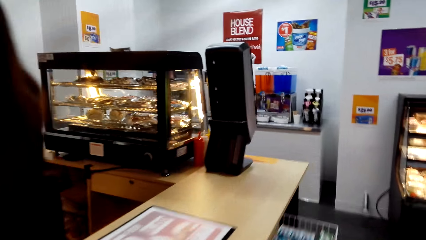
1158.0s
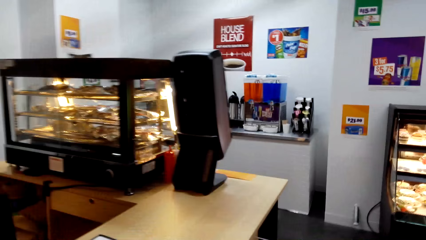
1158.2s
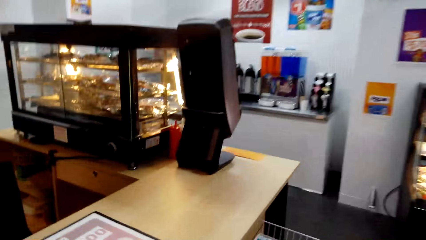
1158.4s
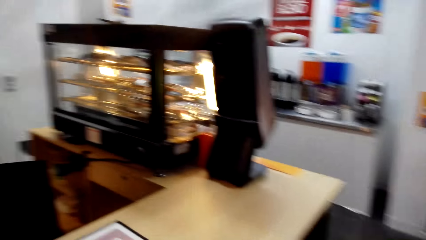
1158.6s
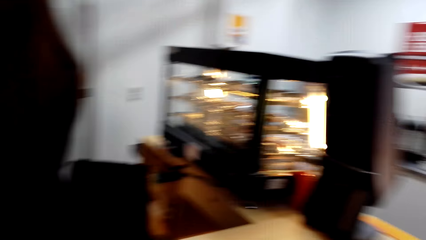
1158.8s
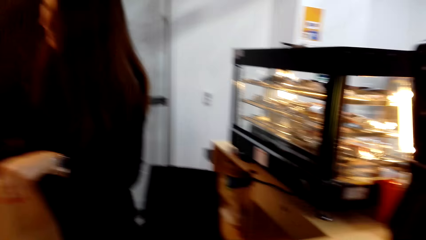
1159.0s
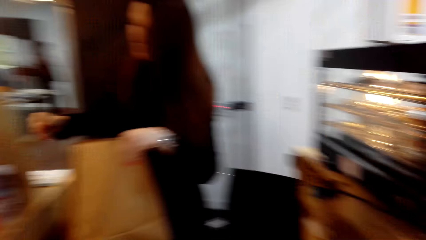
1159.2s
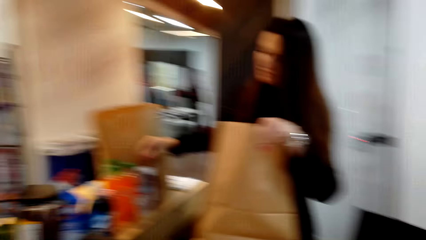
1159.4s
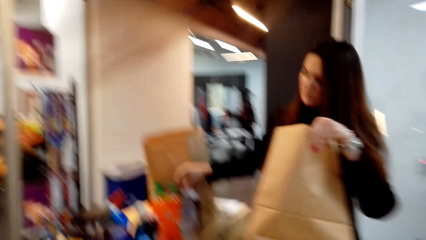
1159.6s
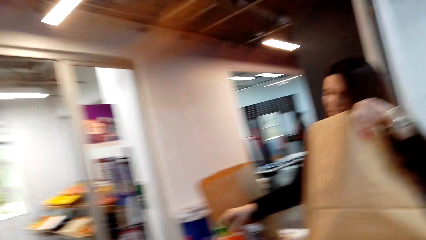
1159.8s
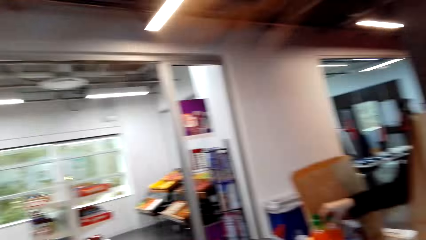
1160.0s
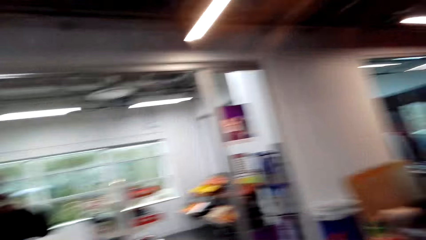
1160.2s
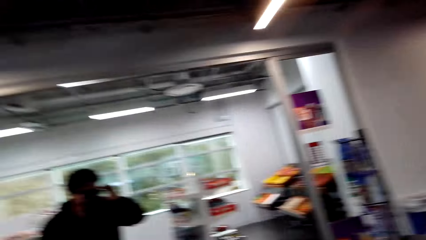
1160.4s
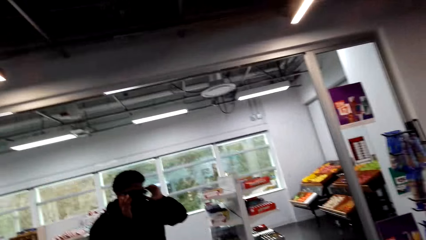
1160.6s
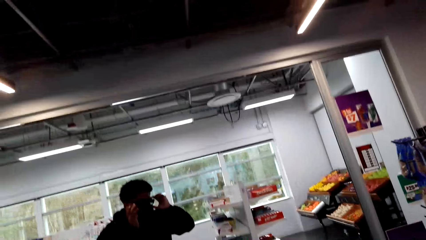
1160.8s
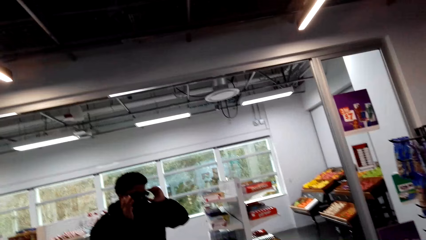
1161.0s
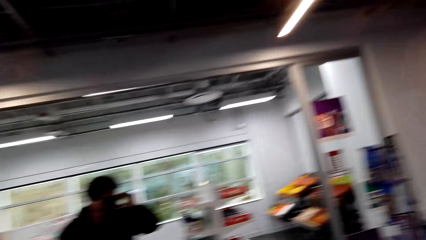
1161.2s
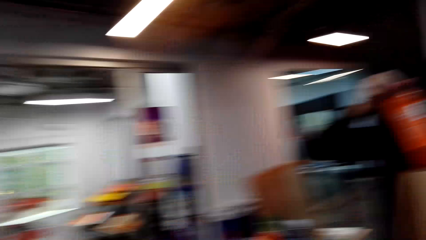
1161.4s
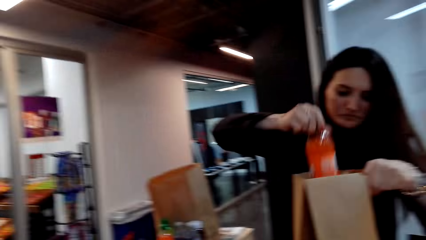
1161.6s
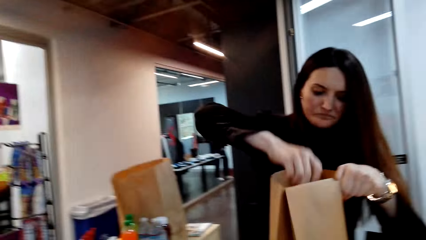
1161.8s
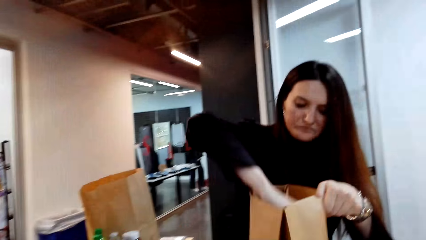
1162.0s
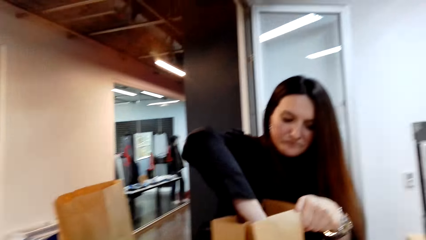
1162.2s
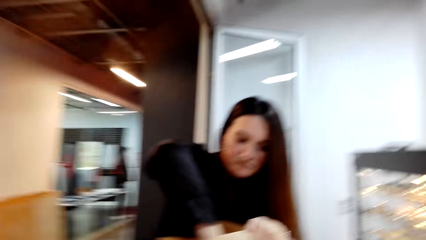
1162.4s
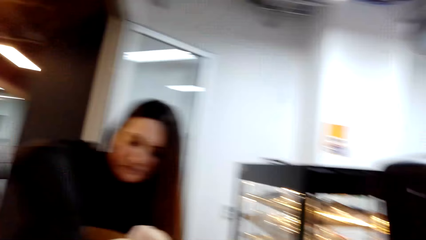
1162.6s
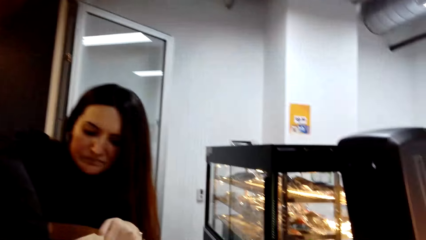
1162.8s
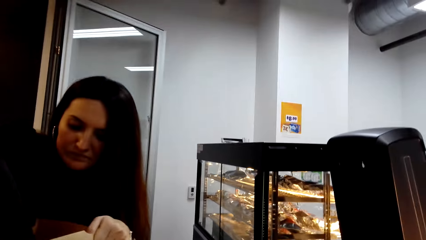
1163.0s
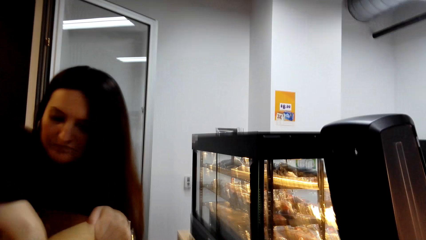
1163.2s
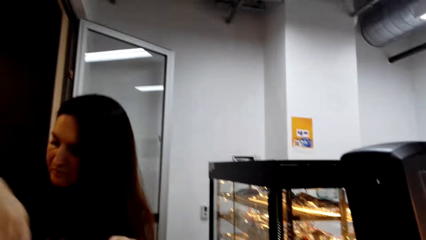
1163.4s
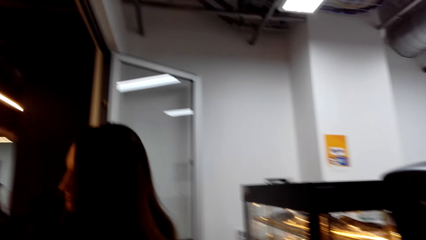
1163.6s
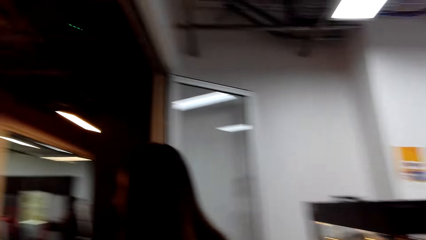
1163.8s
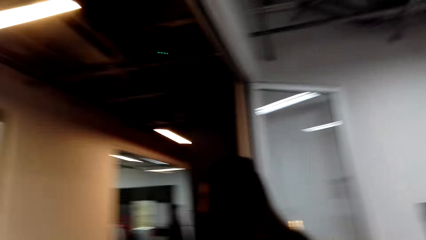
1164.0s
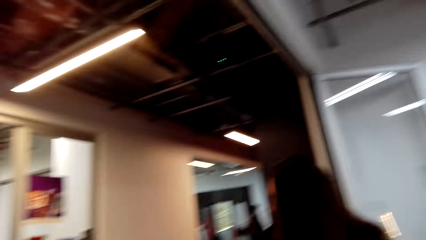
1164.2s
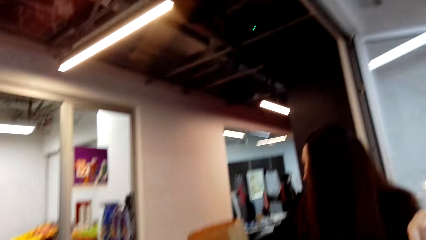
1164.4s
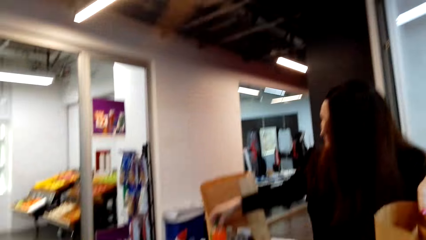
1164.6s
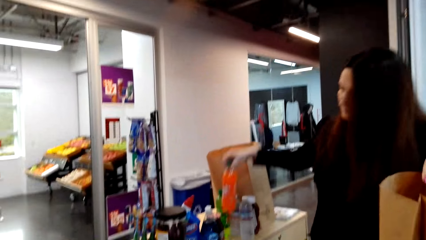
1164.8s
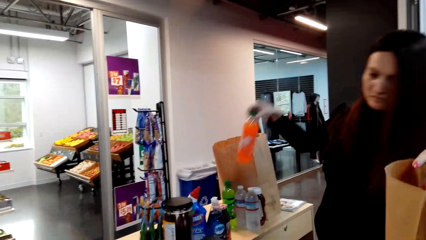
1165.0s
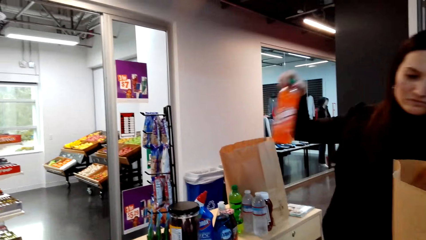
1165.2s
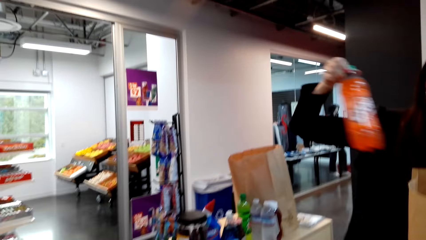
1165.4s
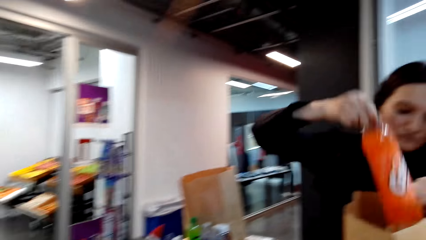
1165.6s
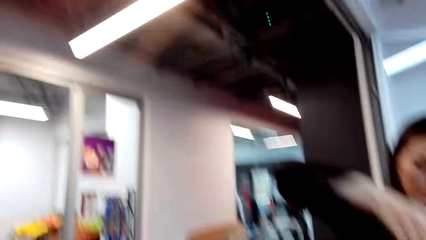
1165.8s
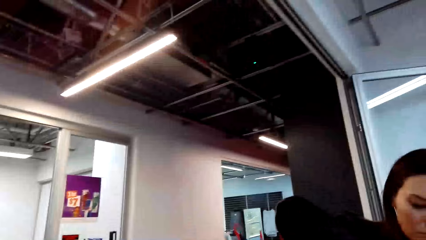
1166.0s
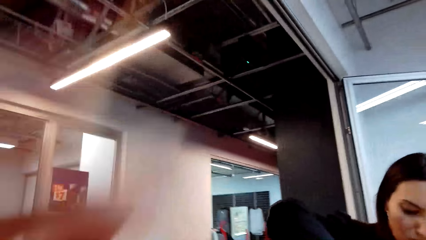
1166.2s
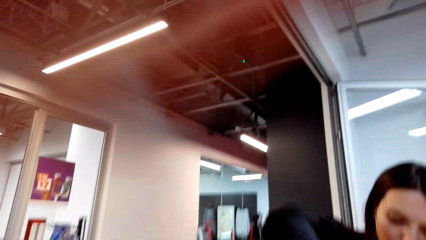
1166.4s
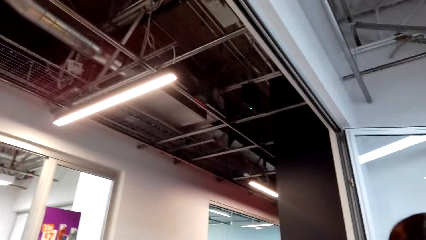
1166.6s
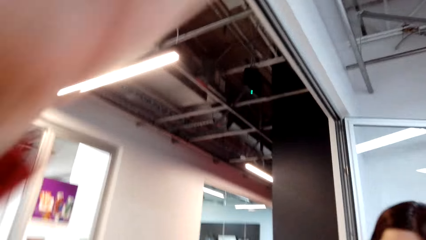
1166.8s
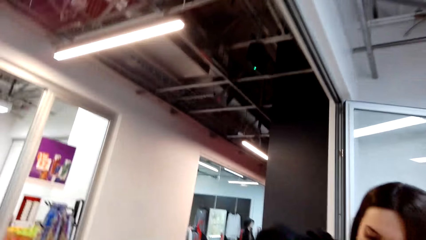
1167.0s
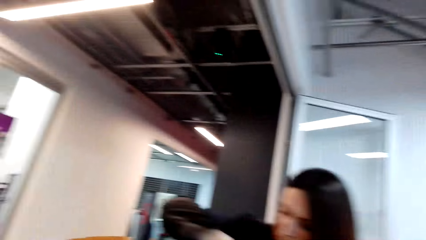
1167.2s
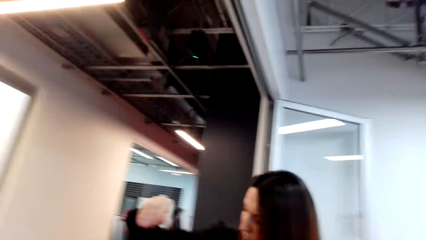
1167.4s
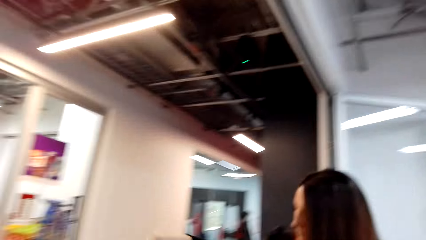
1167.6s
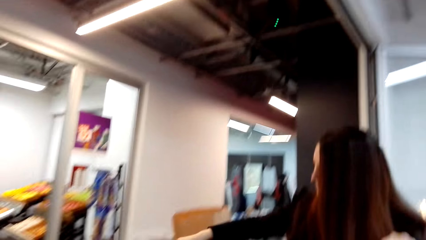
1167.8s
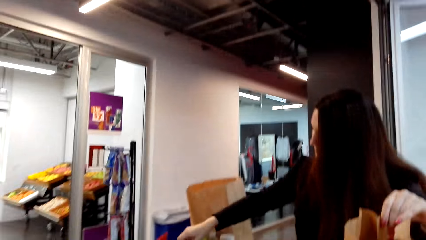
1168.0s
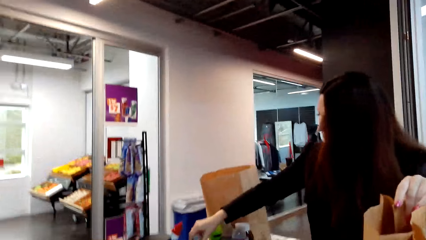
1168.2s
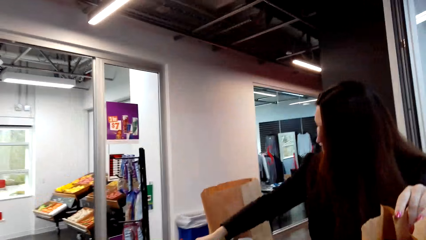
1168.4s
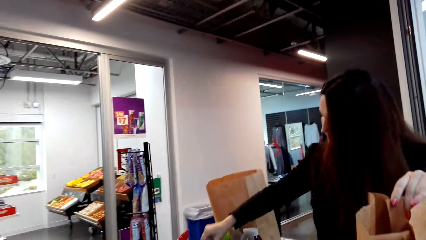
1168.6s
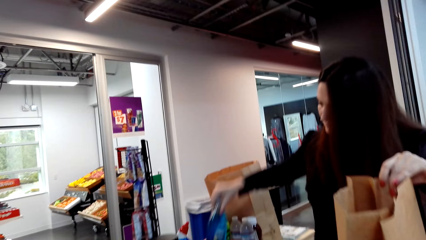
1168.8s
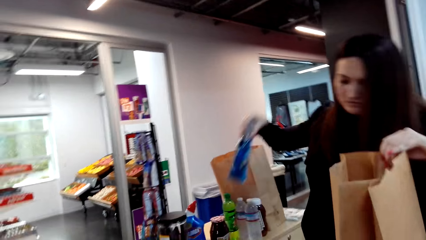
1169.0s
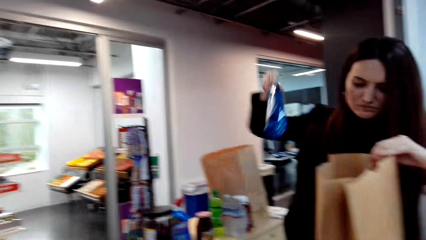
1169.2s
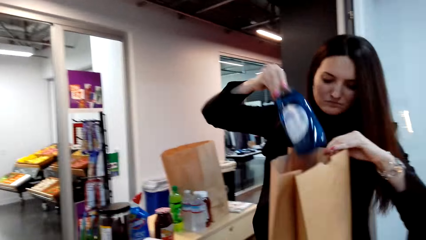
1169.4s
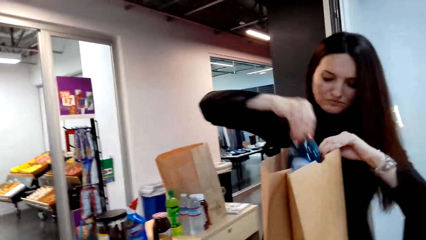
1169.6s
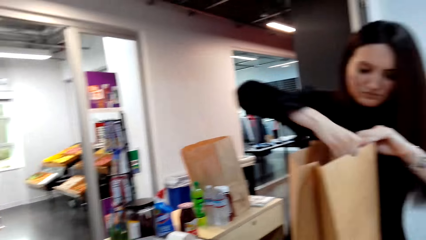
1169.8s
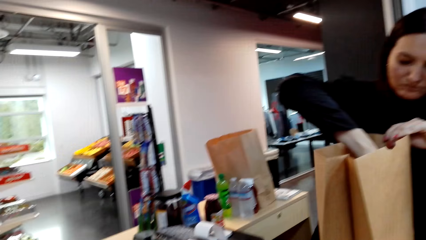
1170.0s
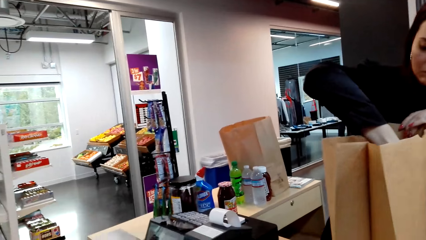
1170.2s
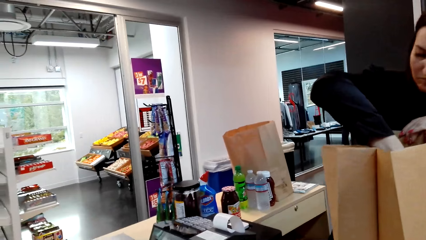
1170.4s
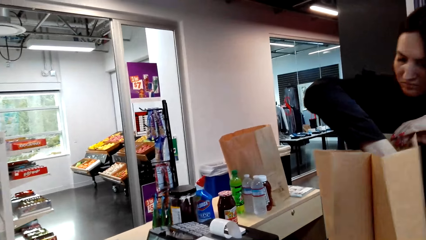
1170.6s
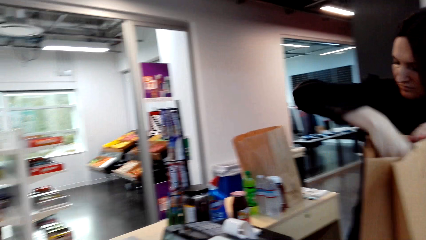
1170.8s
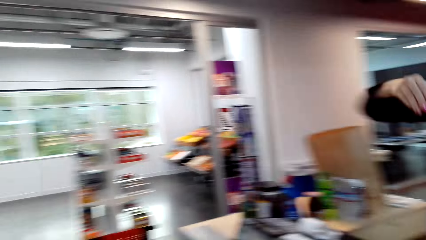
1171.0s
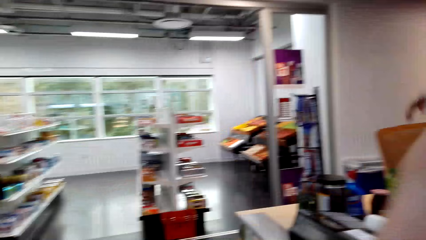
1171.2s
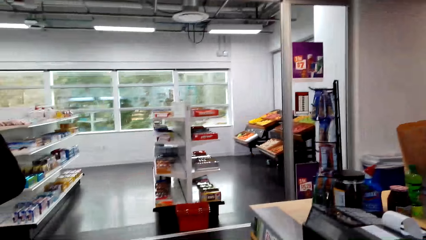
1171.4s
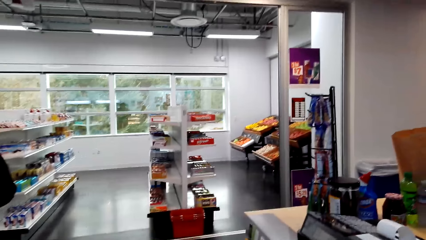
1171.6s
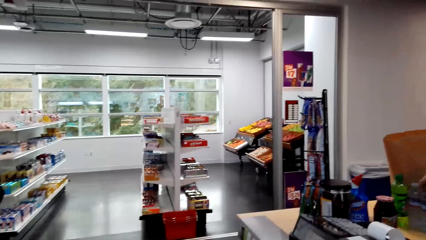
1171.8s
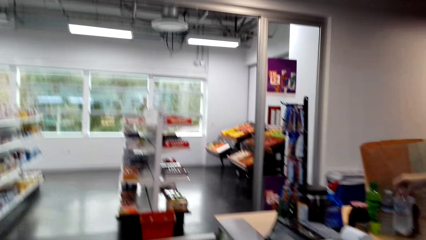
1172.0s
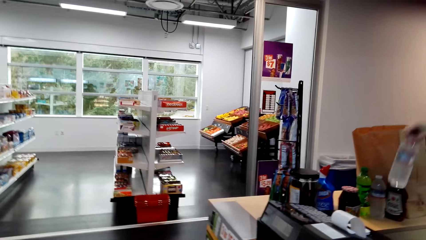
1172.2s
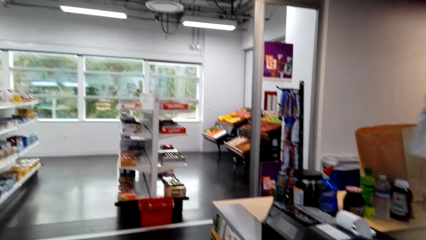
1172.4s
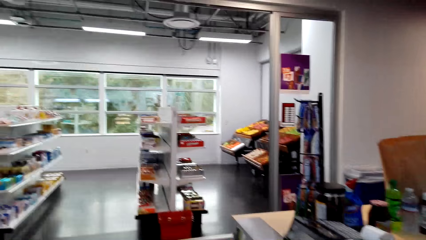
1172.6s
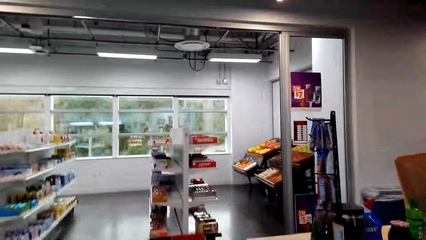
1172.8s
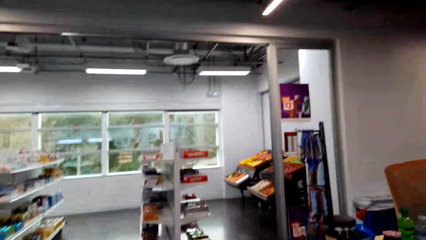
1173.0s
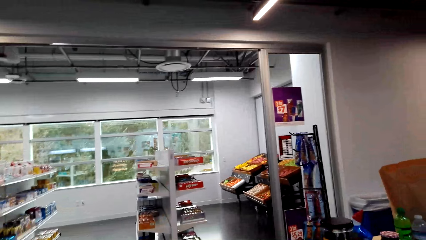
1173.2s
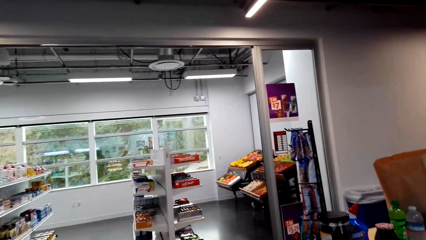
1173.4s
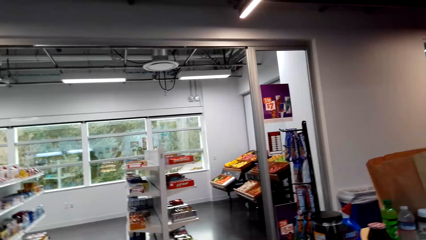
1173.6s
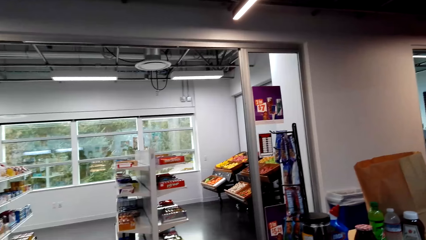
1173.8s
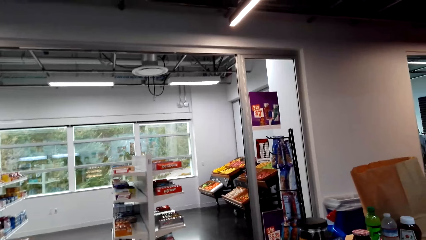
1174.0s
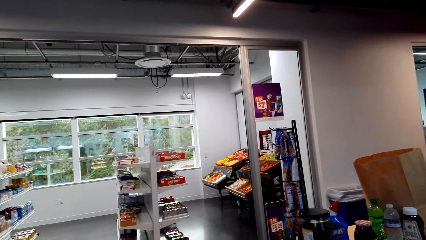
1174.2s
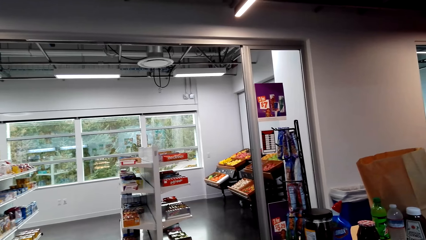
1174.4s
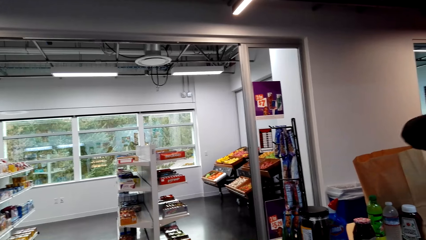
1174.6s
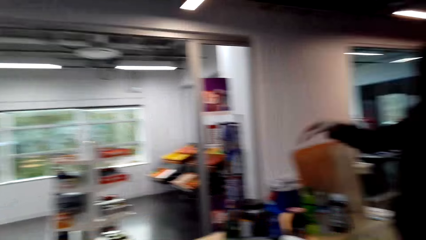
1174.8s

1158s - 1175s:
The camera wearer moves around. A person puts the soda in the shopping bag. The person picks up the soda. The person puts the soda in the shopping bag. The person picks up the dishwashing soap and puts the dishwashing soap in the shopping bag. The person picks up the soda and puts the soda in the shopping bag.
